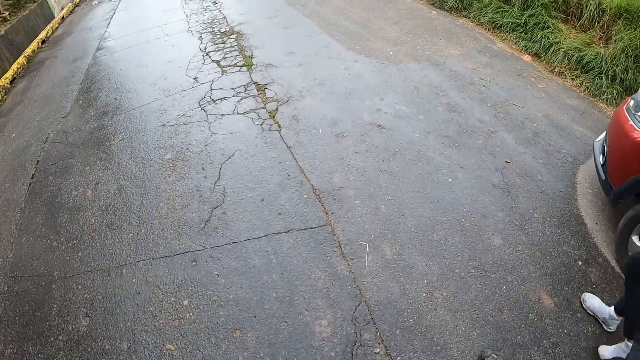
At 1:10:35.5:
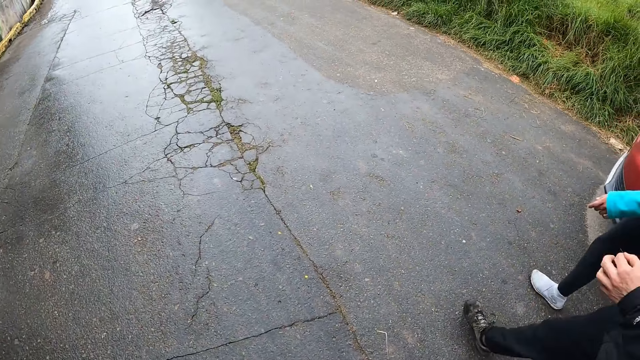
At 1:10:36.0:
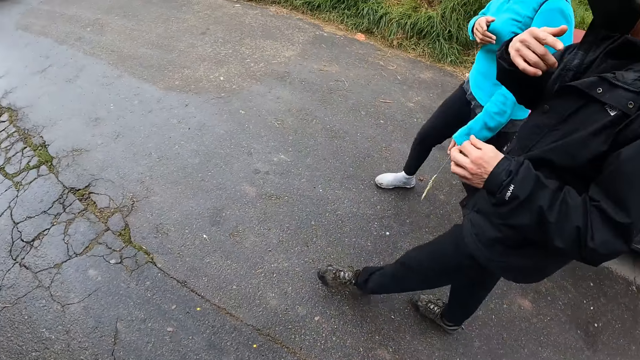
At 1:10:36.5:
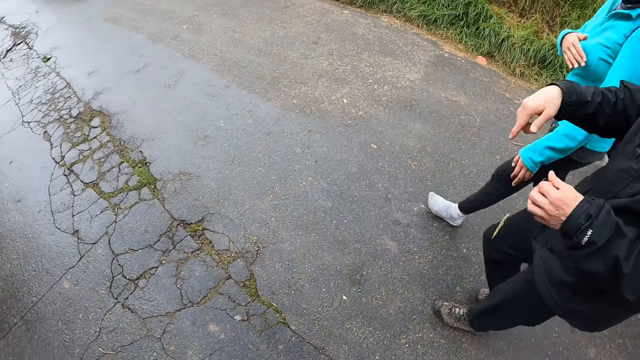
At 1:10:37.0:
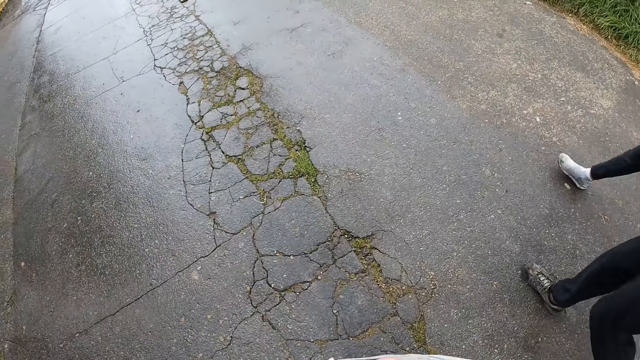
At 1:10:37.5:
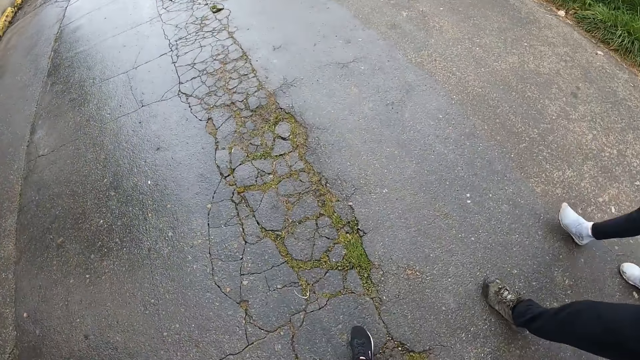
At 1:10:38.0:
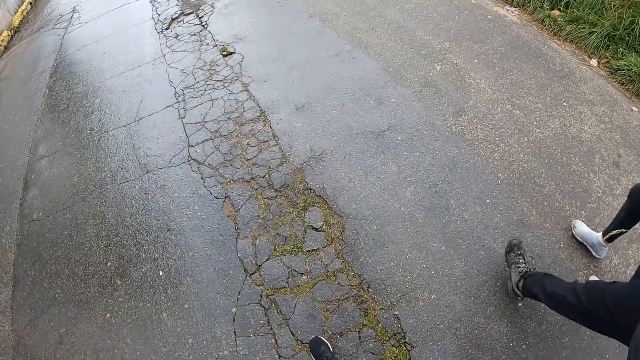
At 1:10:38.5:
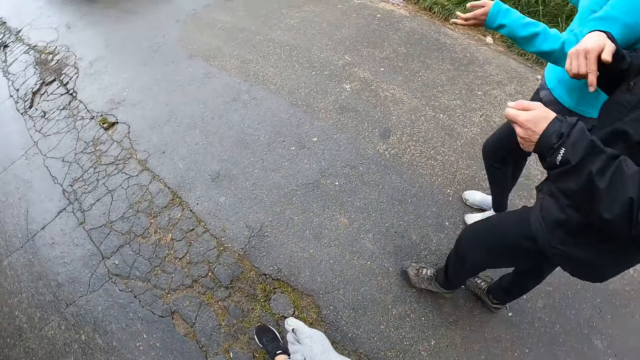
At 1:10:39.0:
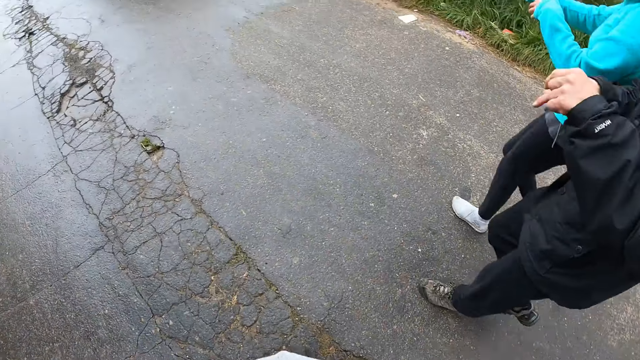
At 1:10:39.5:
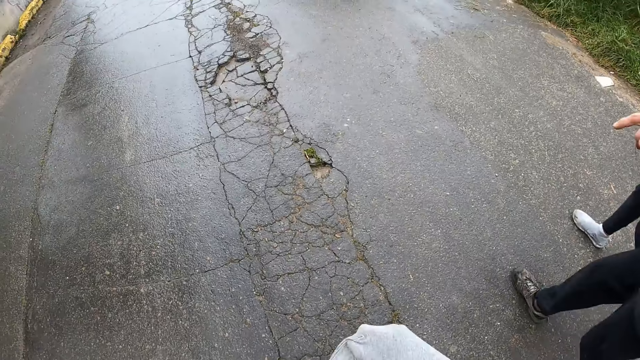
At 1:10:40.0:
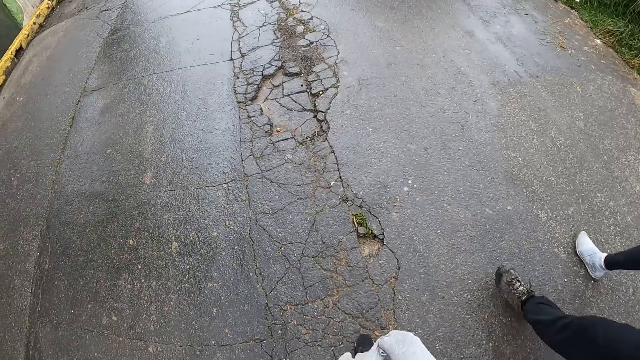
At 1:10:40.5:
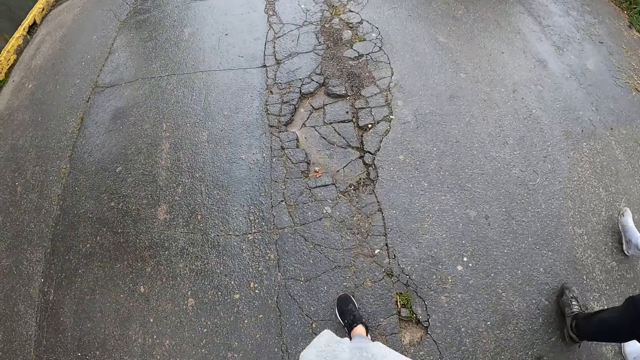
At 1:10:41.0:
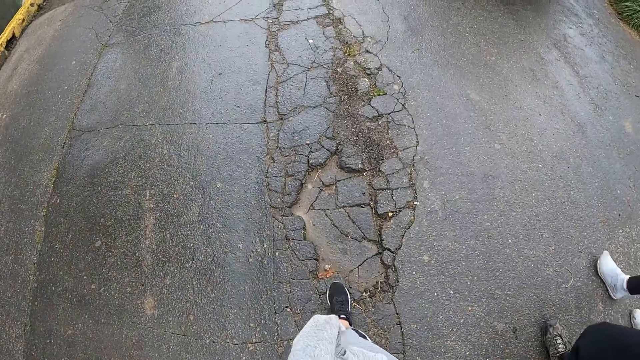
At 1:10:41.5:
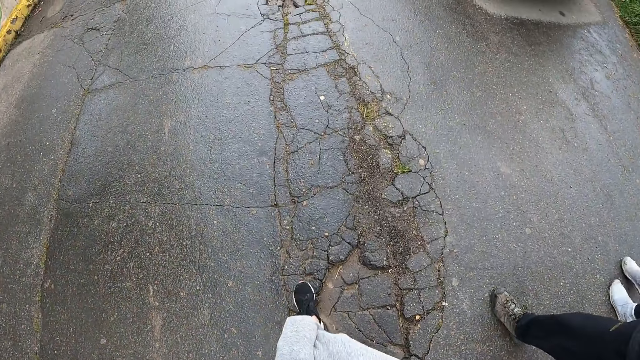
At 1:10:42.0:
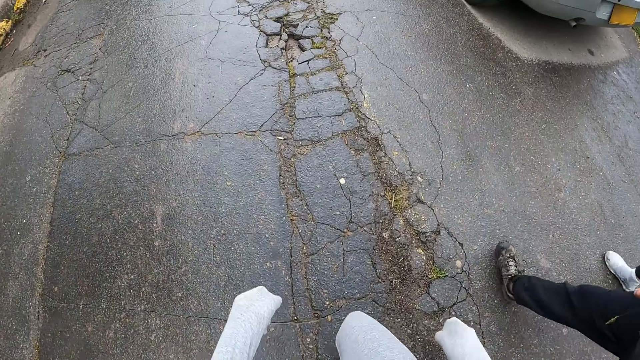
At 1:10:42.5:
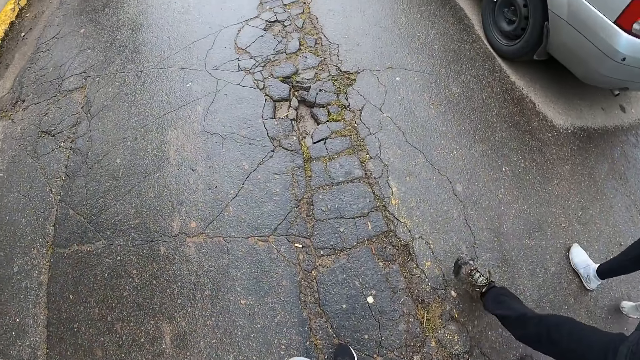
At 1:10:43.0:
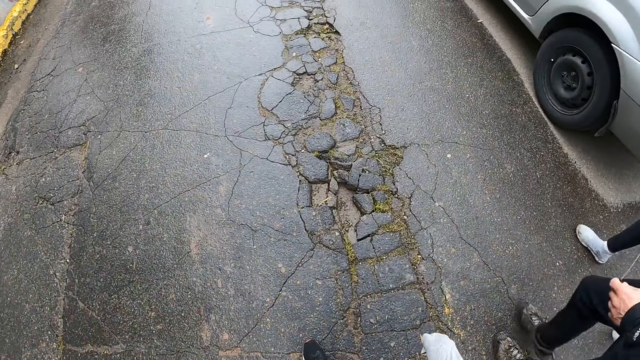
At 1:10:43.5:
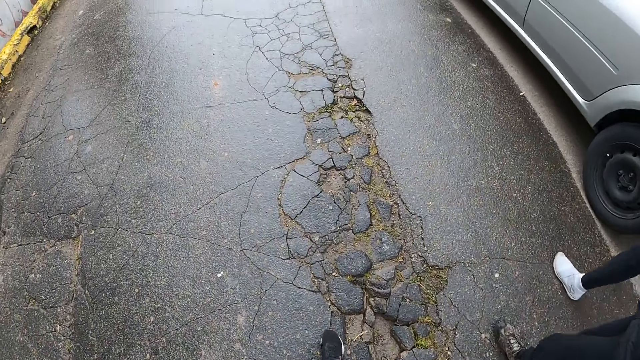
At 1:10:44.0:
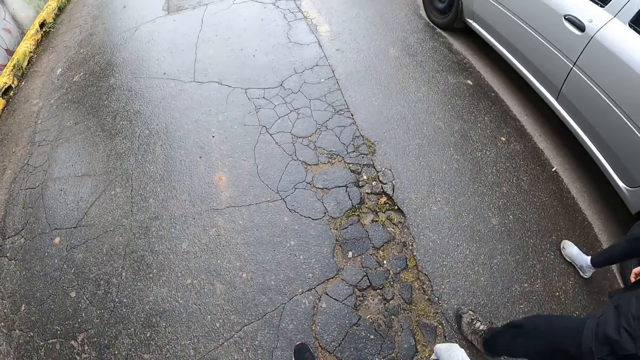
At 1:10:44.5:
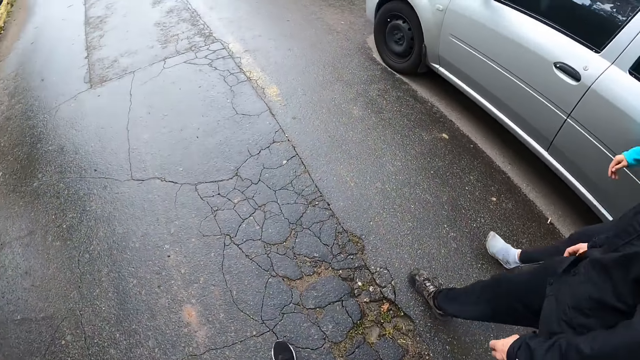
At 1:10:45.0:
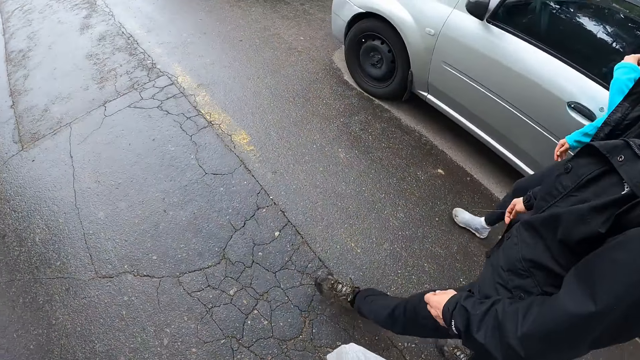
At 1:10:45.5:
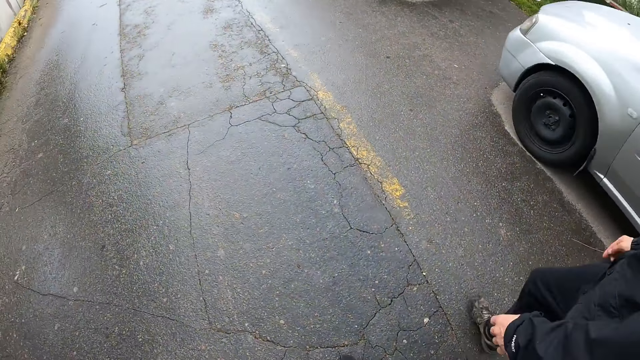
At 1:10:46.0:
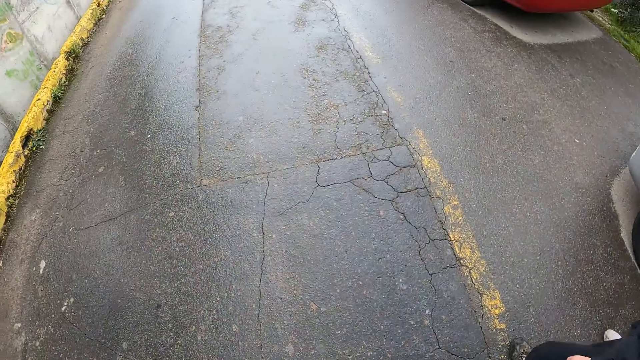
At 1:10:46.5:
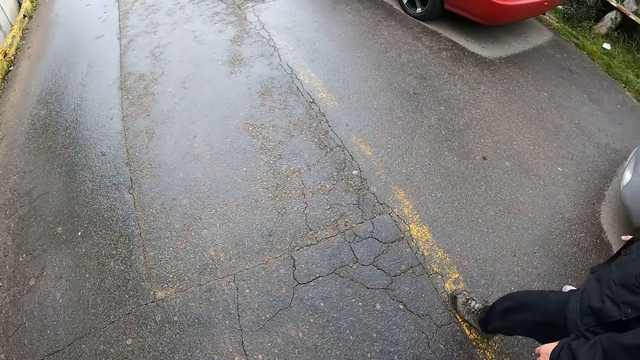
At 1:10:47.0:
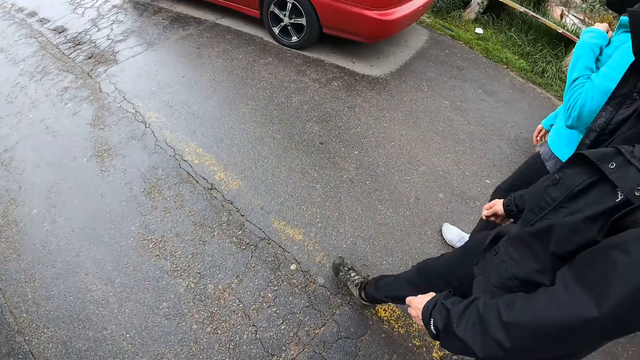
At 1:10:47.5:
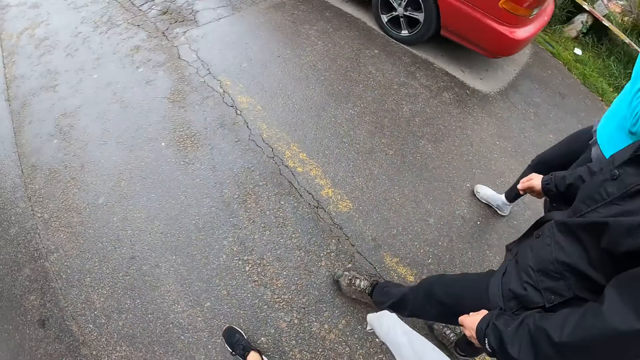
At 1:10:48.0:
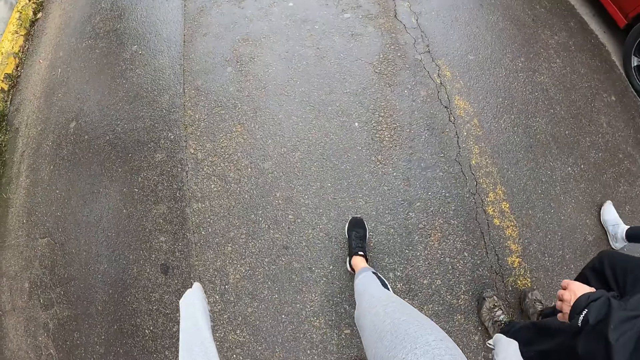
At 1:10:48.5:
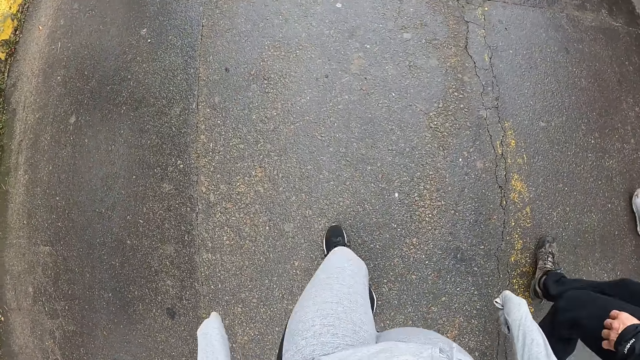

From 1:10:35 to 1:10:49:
A man gestures his hand. The camera wearer walks on the road. The man gestures his hand. The camera wearer walks on the road. The man walks on the road.

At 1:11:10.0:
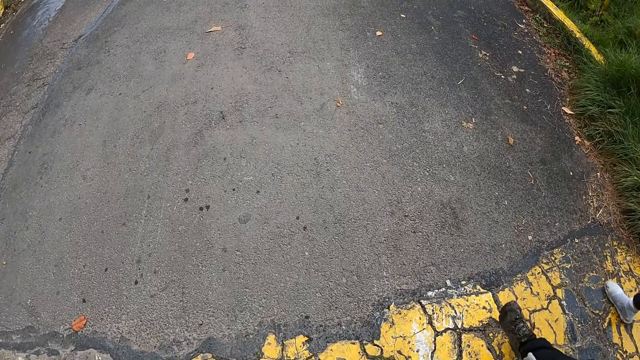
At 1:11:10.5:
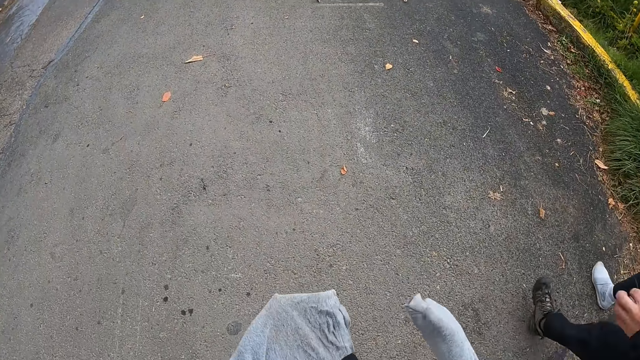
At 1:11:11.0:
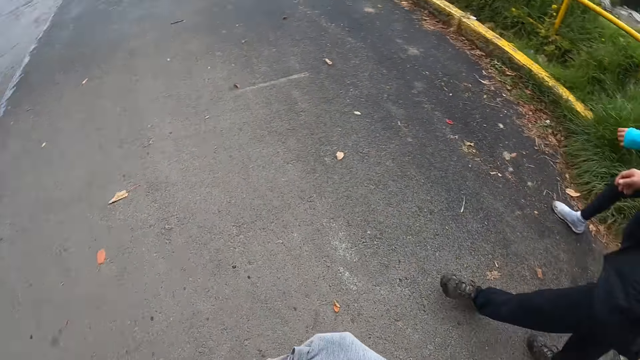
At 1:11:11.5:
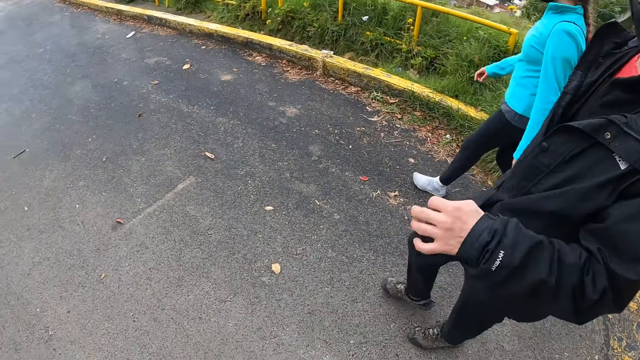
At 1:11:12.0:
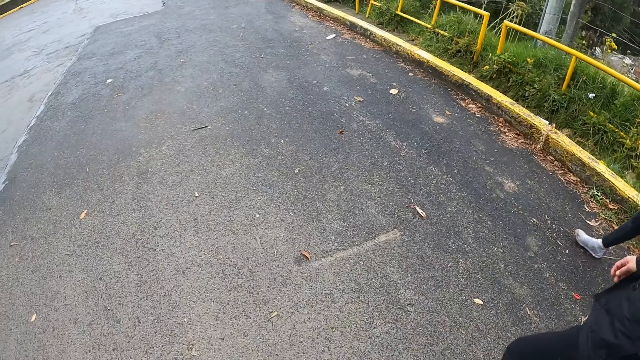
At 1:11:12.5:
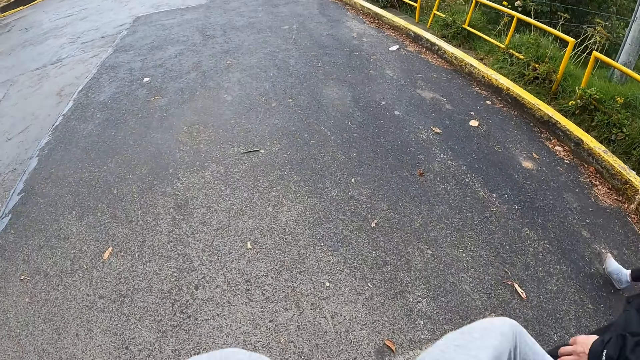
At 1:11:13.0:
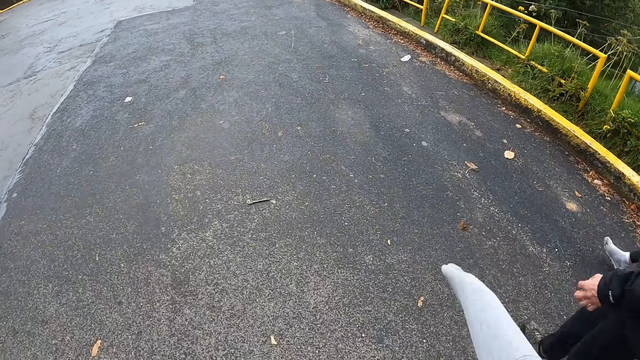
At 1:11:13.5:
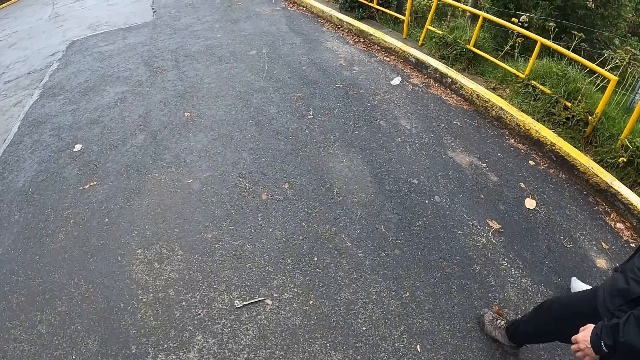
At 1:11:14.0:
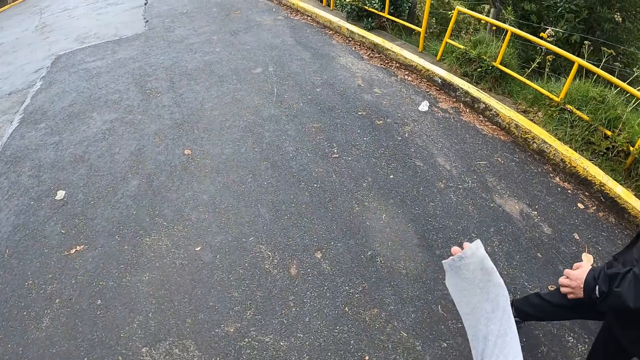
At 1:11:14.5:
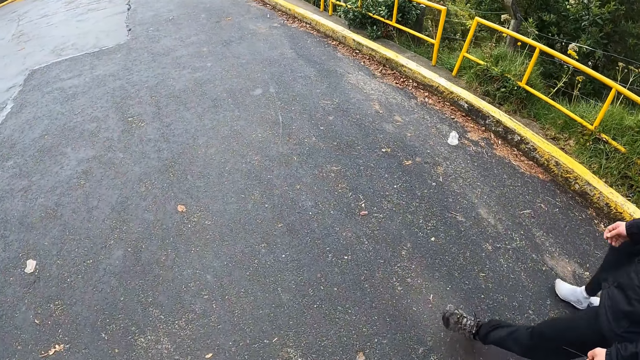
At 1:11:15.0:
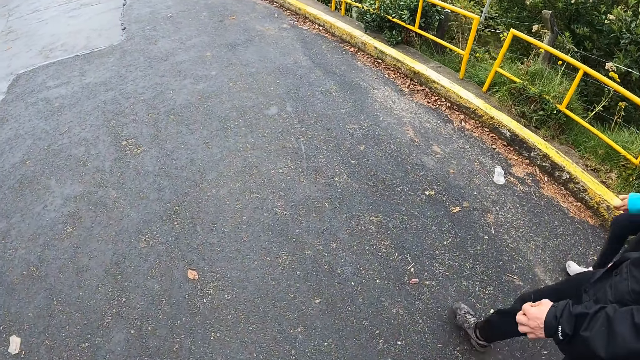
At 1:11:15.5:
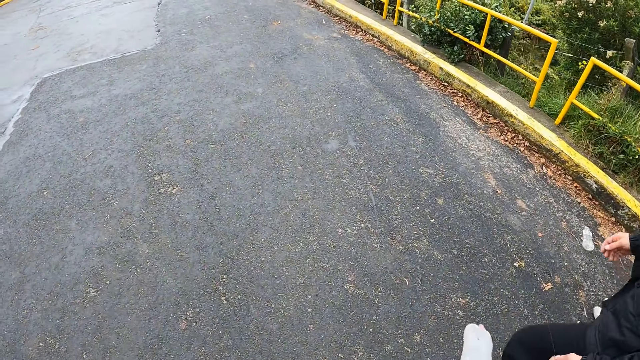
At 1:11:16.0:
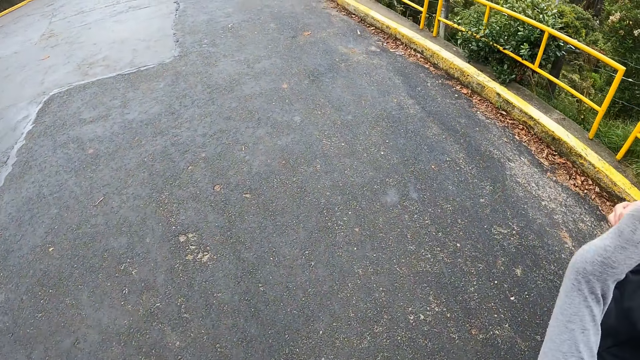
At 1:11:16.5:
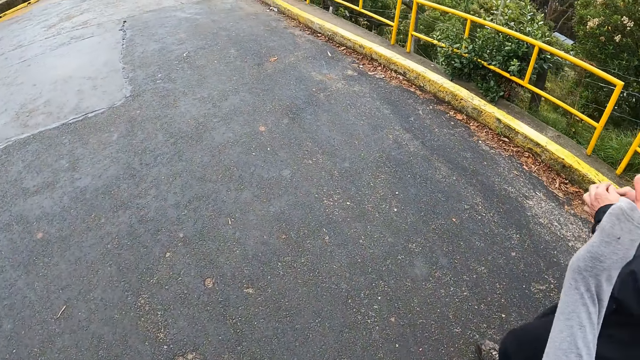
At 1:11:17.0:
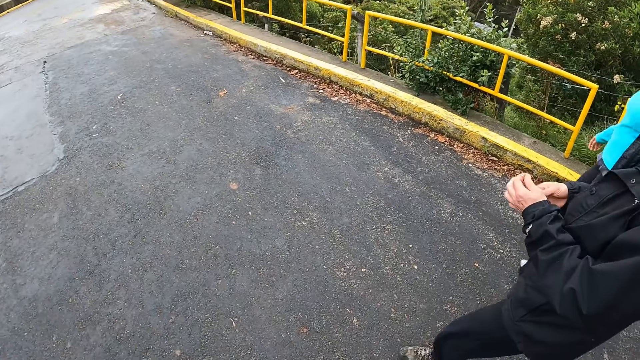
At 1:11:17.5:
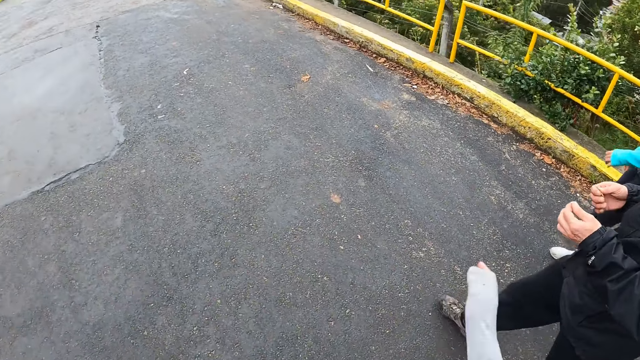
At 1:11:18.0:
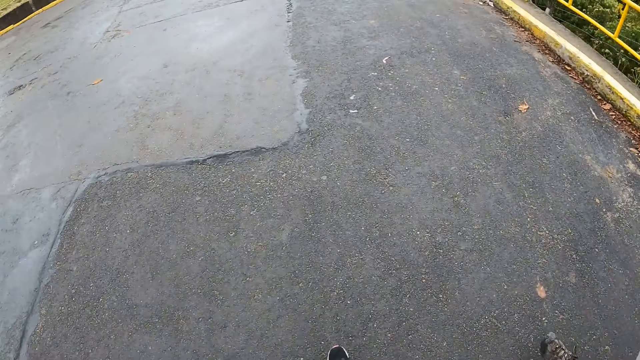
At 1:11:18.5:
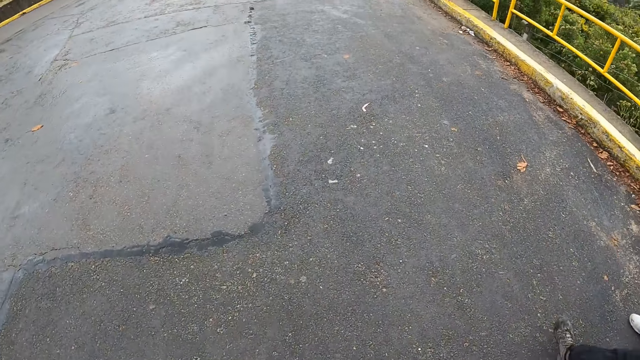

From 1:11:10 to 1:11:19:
A man gestures his hand. The camera wearer gestures his hand. He walks on the road. He gestures his hand. The man holds the string with both hands. The camera wearer gestures his hand.
